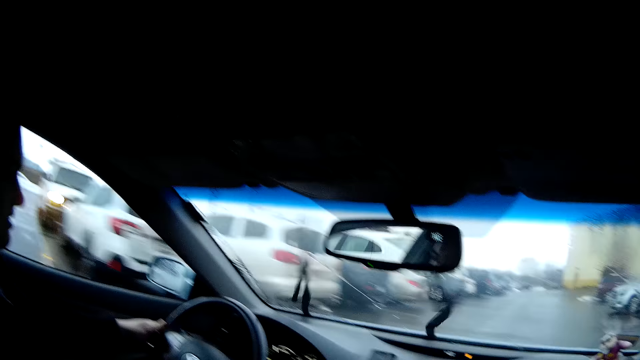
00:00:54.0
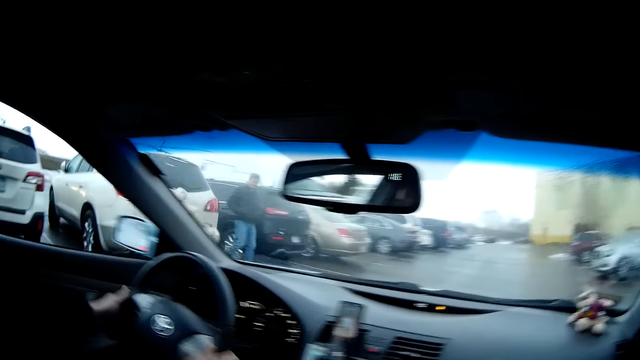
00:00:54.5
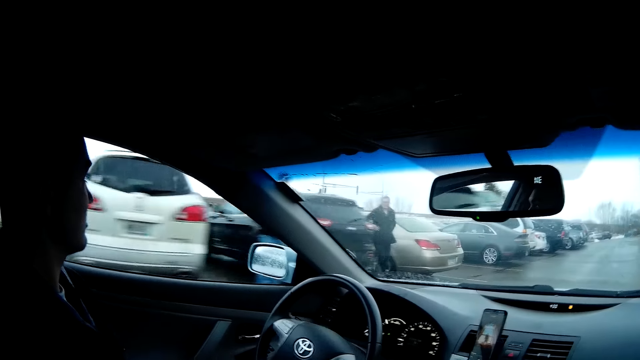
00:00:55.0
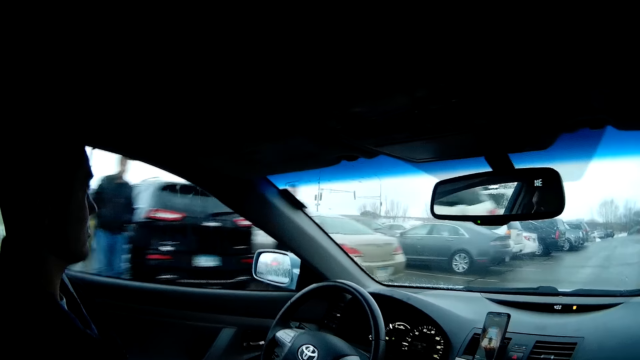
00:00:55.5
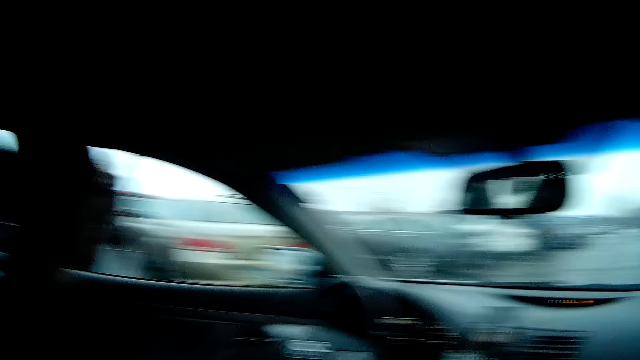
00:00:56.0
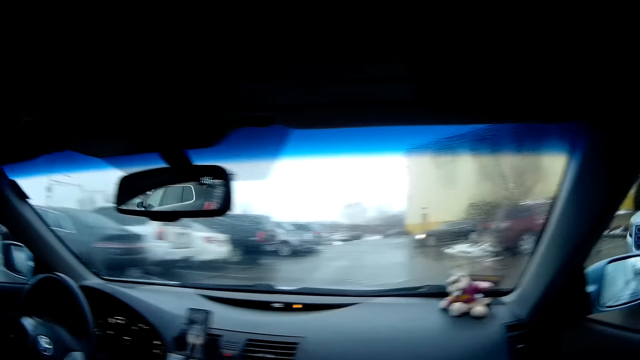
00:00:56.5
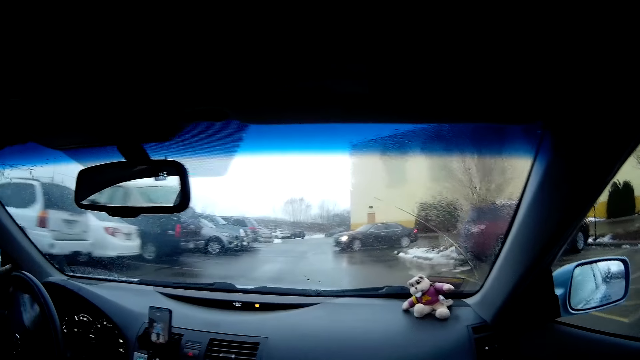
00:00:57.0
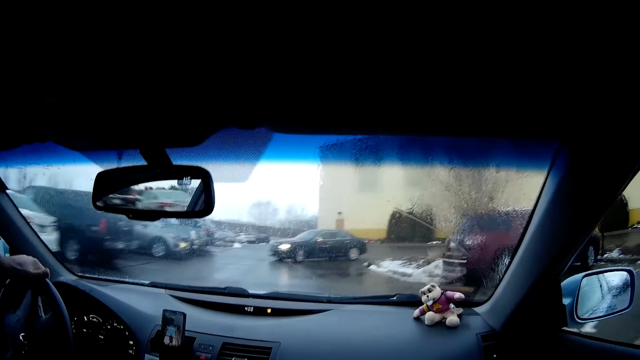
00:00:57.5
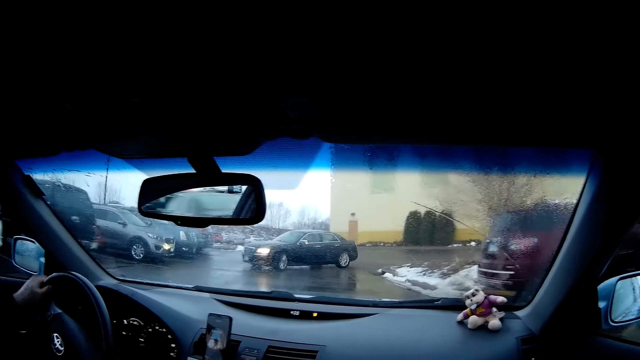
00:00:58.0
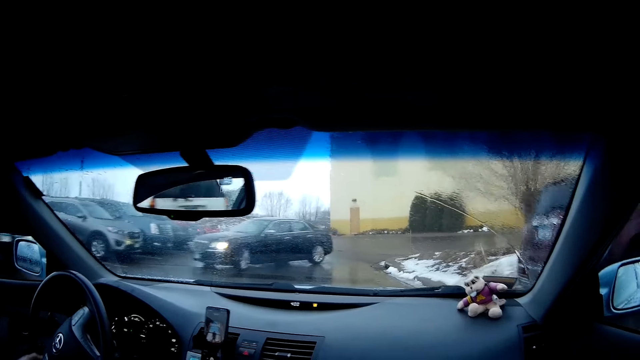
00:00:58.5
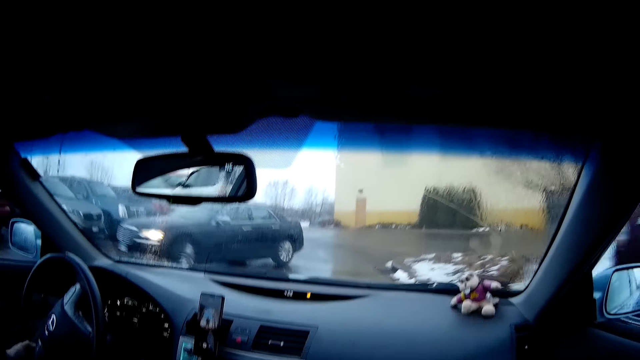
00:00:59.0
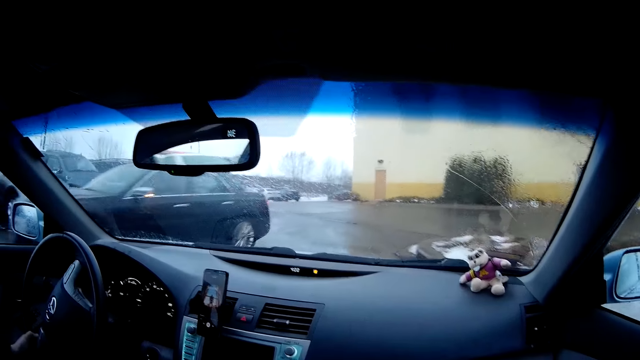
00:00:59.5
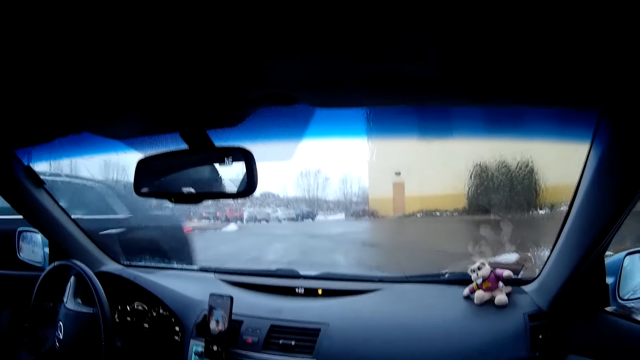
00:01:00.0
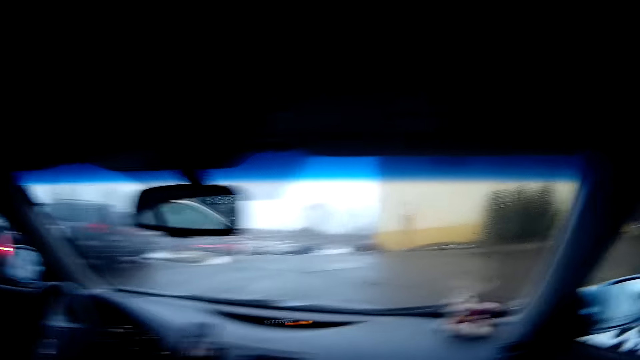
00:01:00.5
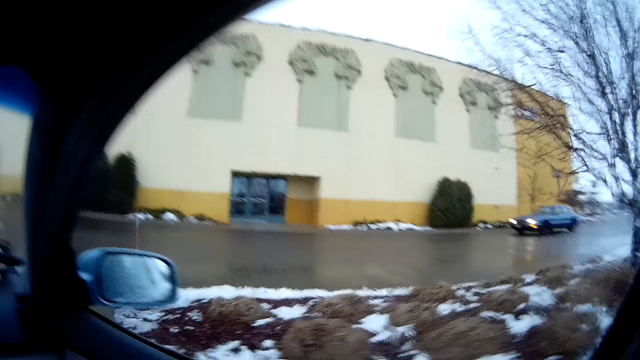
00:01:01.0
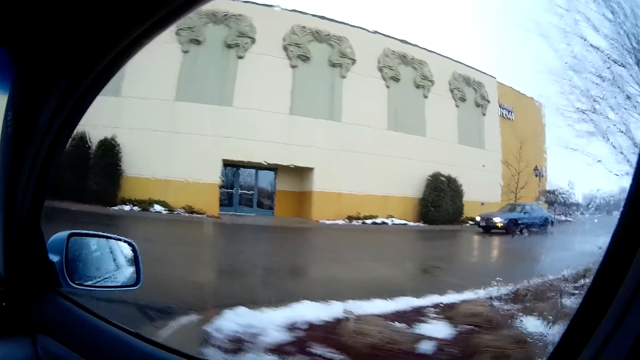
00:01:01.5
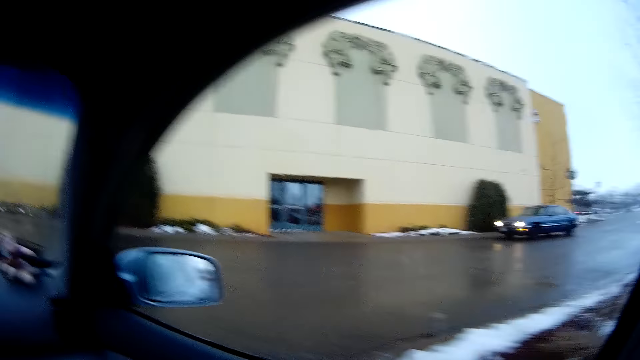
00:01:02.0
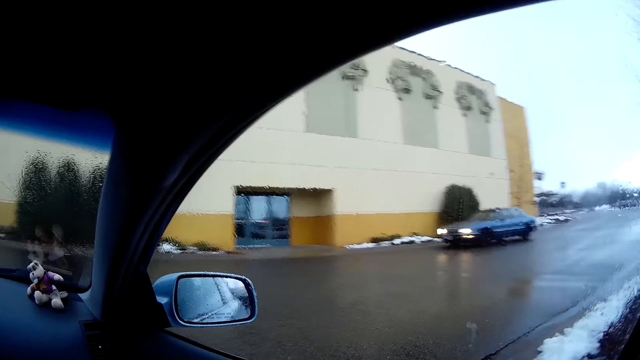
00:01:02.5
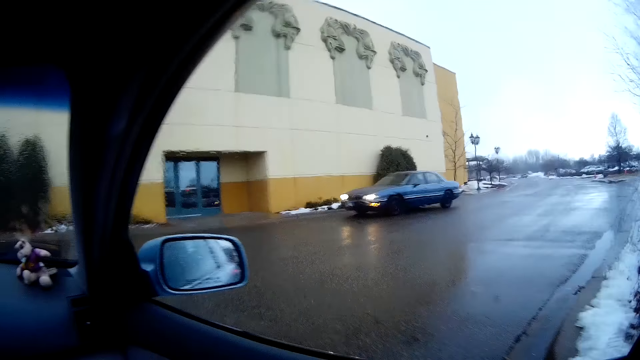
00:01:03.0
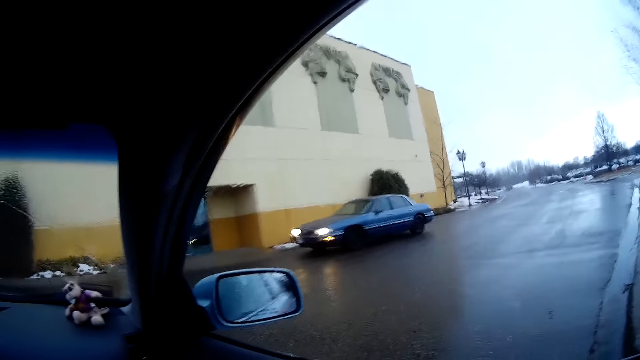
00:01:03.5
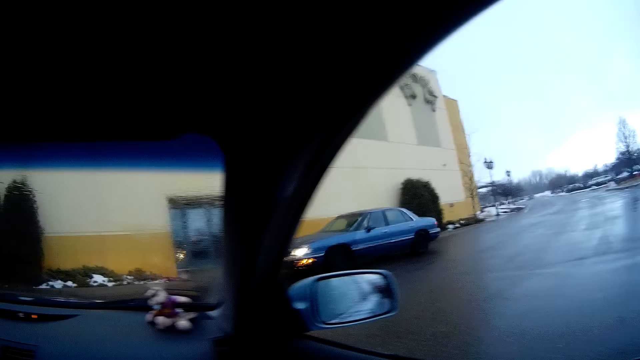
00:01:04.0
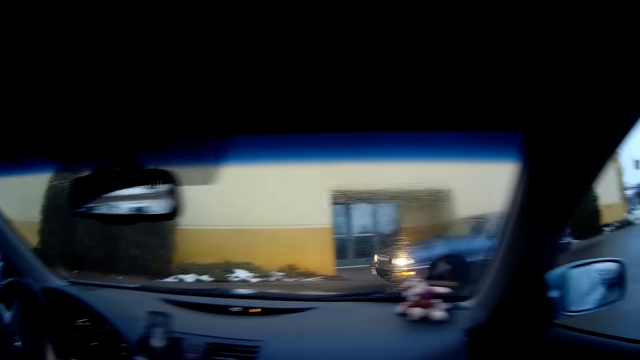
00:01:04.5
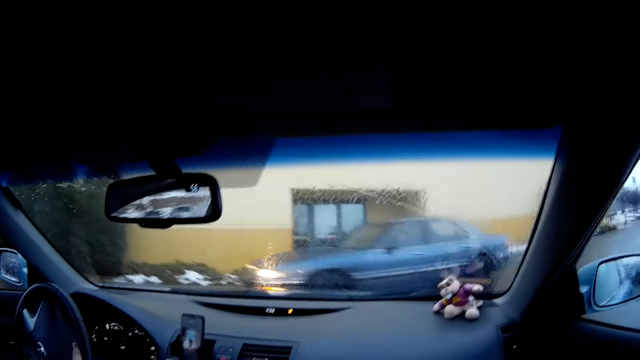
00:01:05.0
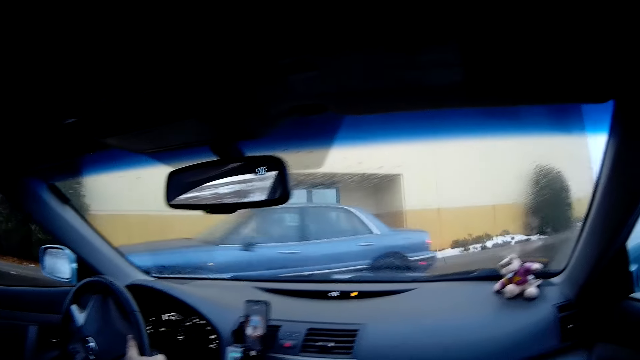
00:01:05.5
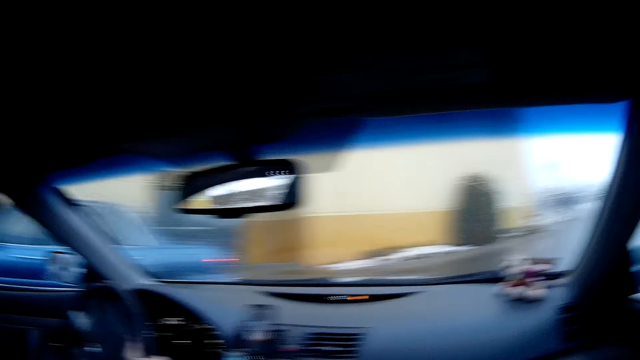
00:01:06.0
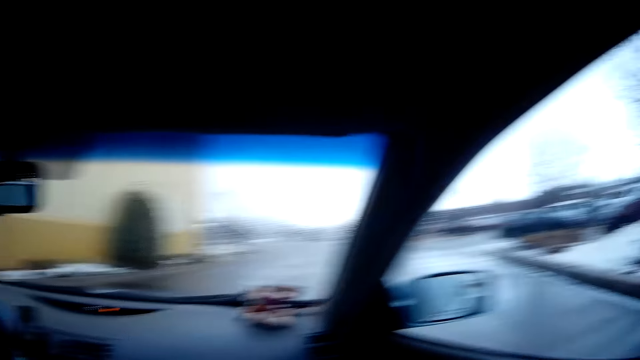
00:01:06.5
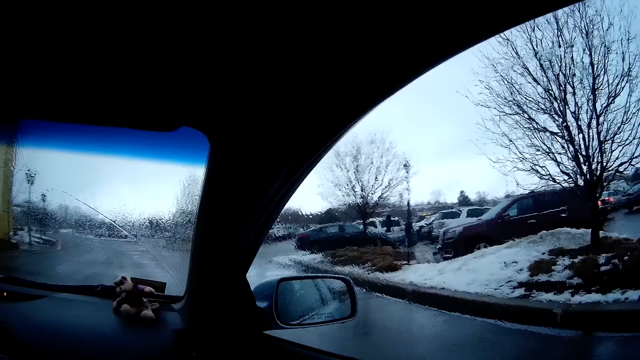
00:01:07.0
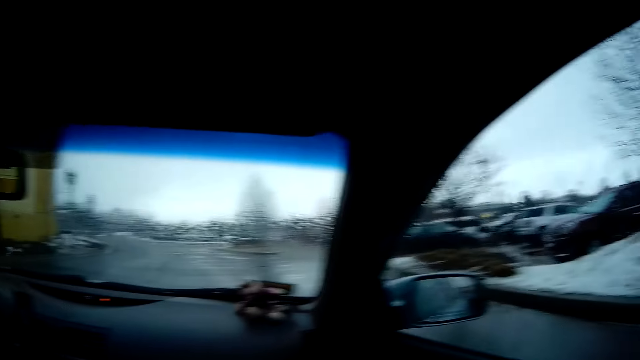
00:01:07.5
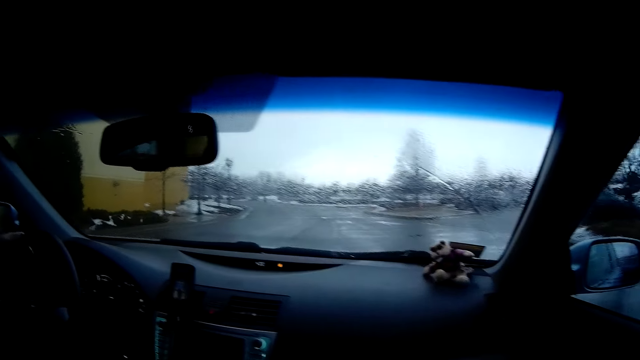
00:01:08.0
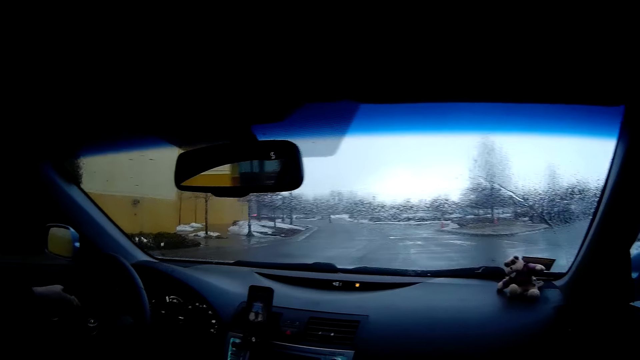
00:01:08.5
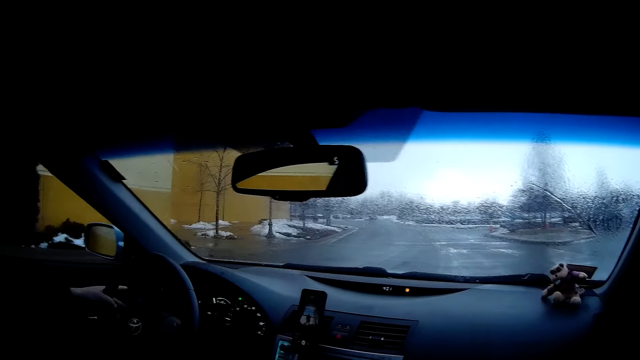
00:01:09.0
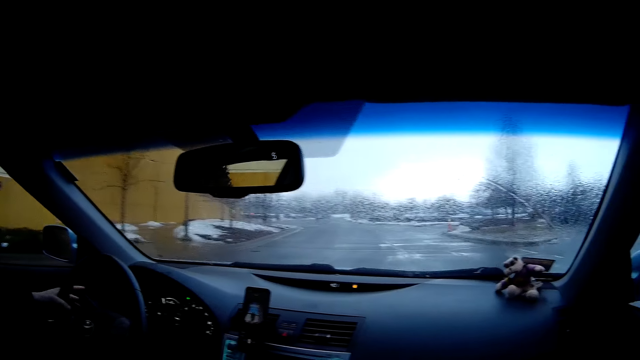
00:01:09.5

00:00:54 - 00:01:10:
The camera wearer looks through the window. A man looks around and drives the car.

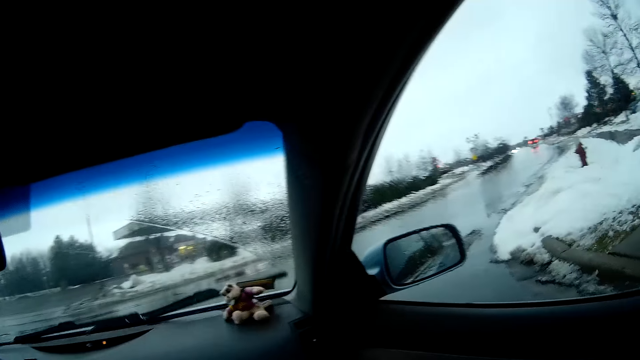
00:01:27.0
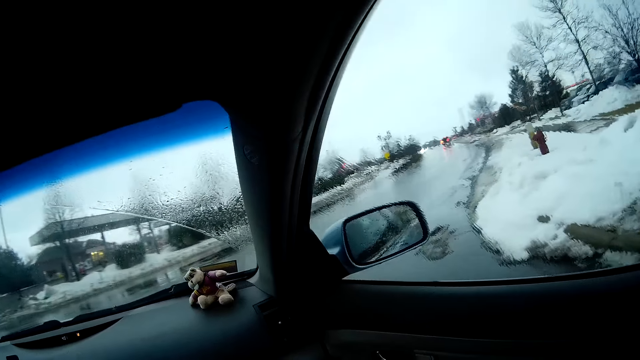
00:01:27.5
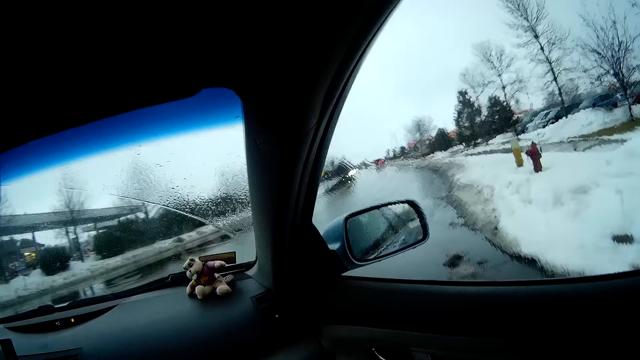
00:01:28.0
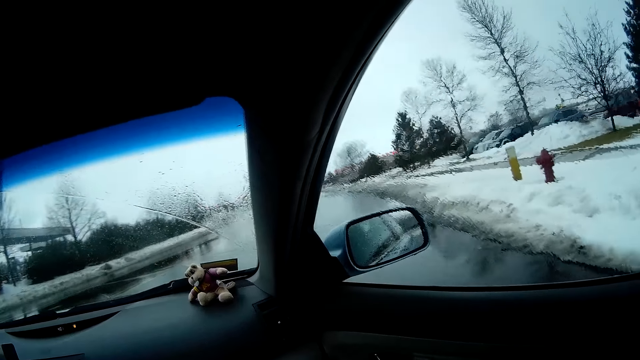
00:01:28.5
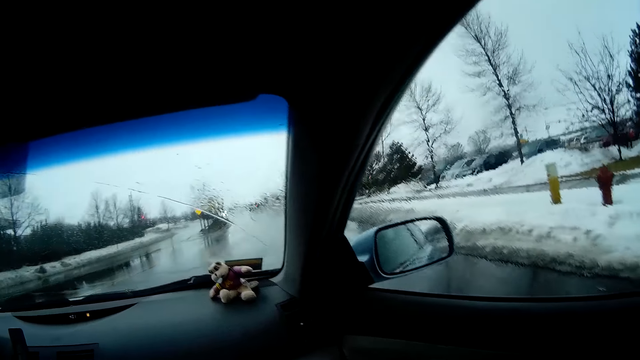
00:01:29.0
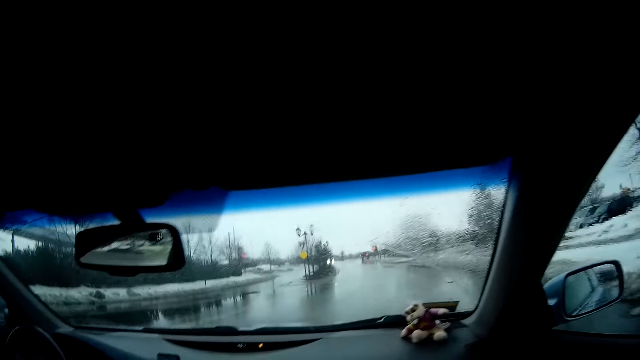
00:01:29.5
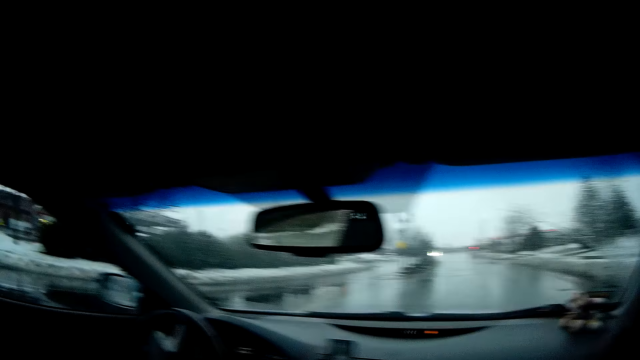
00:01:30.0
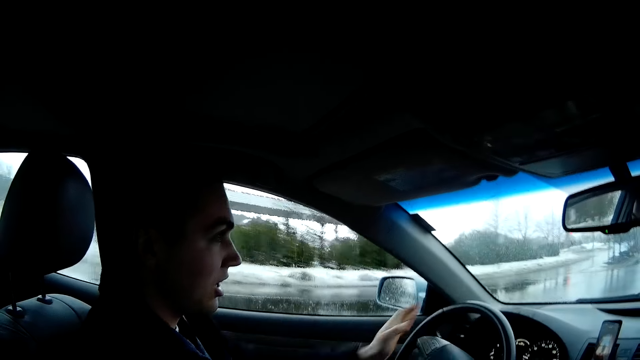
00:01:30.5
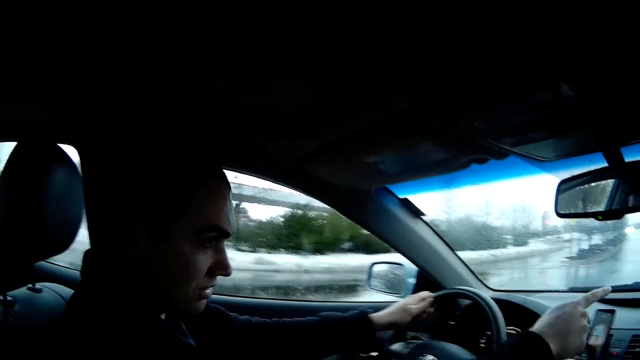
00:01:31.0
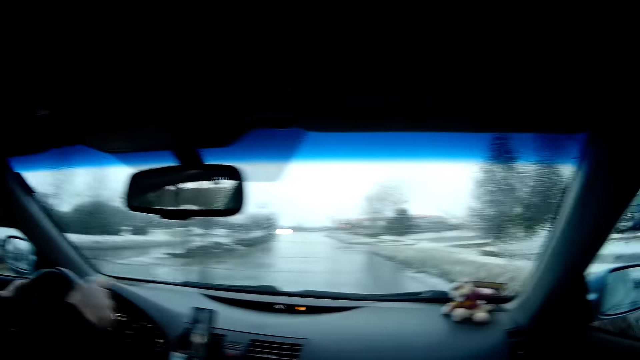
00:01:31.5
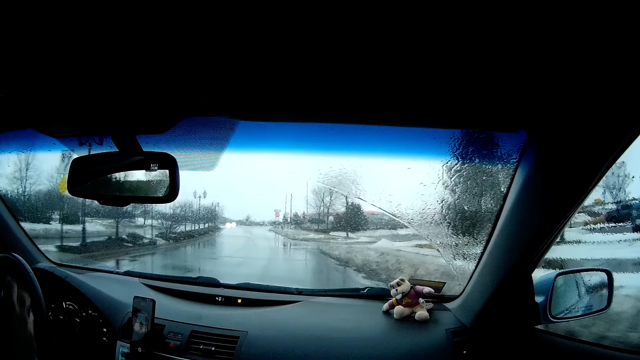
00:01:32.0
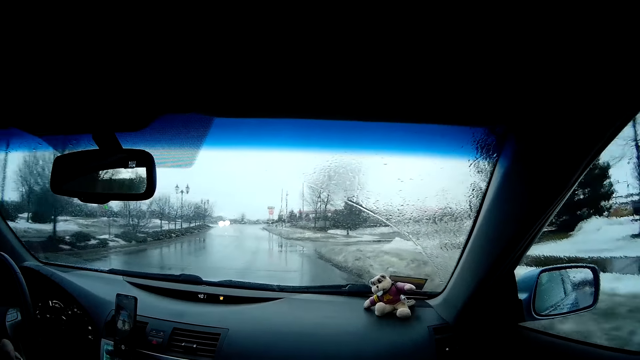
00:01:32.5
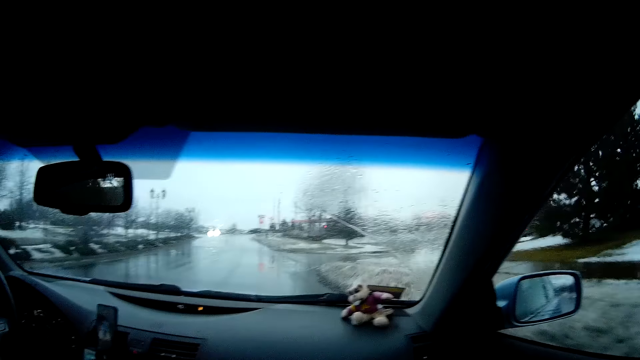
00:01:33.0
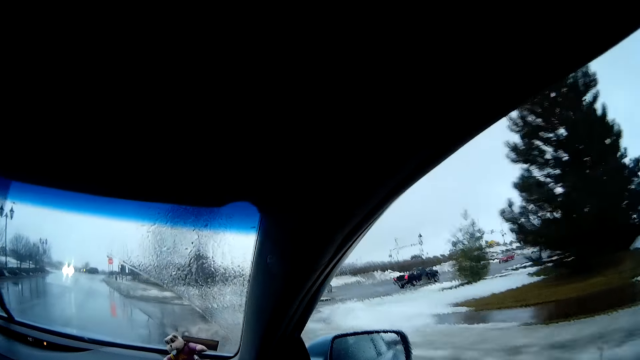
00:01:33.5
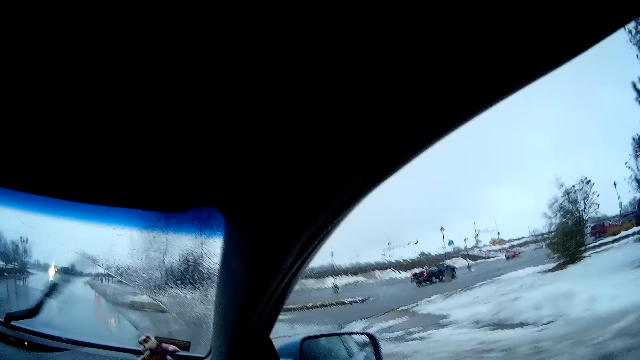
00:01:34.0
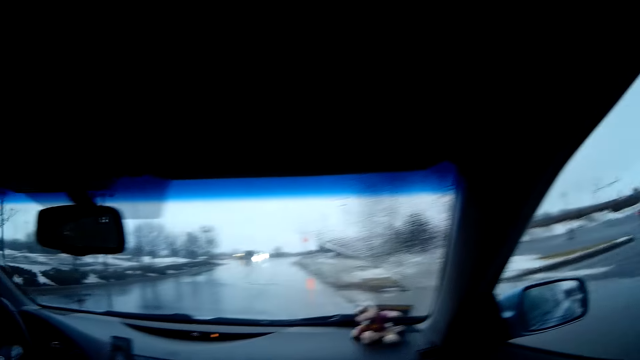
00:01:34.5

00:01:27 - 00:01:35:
The camera wearer looks through the window. A man drives the car.
